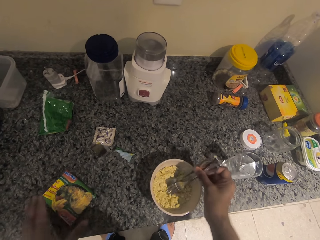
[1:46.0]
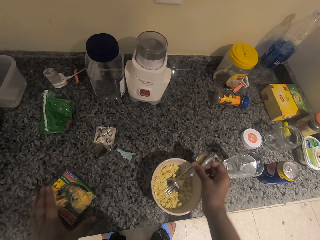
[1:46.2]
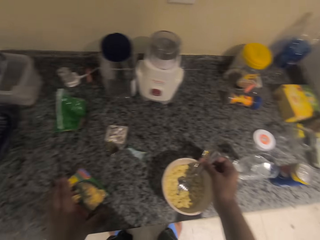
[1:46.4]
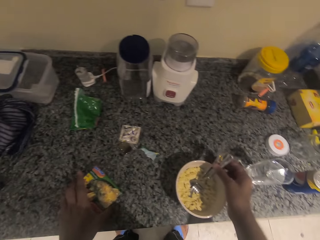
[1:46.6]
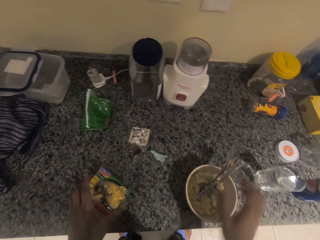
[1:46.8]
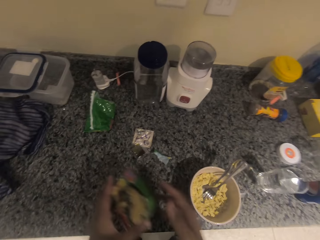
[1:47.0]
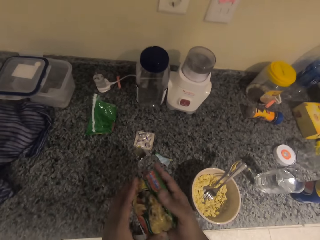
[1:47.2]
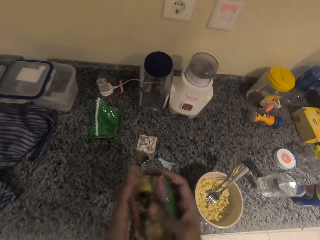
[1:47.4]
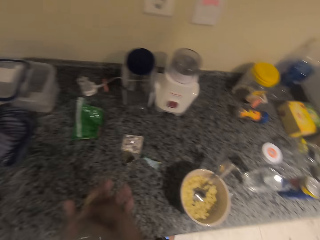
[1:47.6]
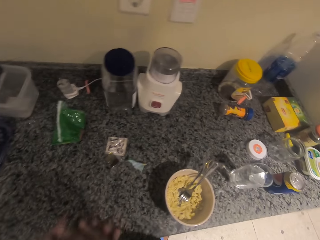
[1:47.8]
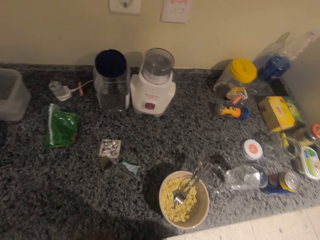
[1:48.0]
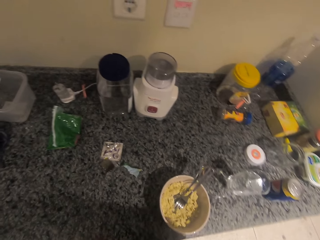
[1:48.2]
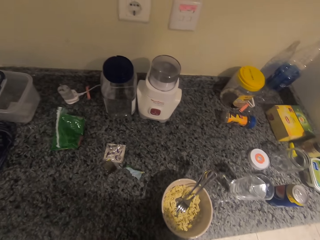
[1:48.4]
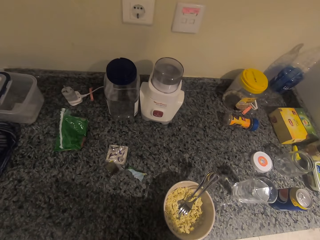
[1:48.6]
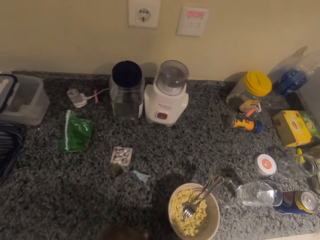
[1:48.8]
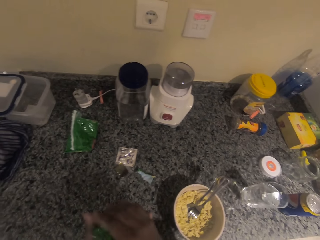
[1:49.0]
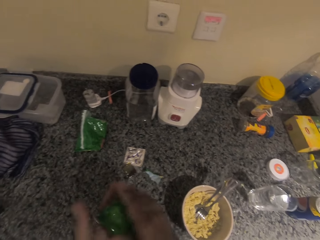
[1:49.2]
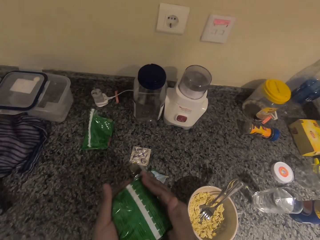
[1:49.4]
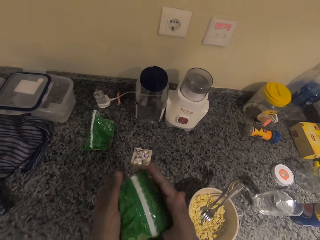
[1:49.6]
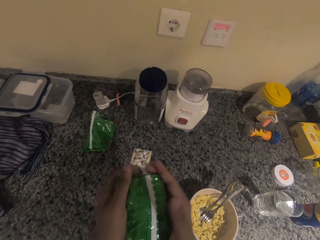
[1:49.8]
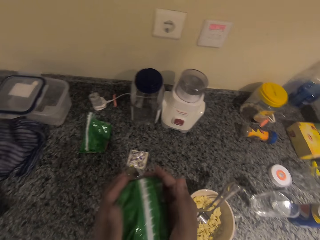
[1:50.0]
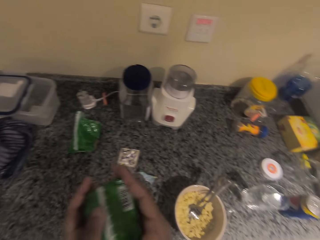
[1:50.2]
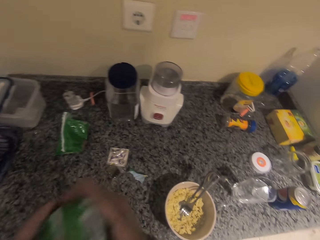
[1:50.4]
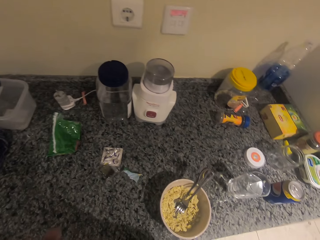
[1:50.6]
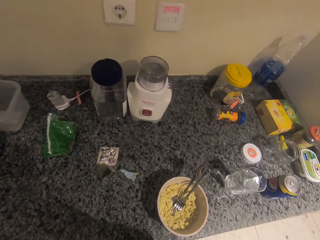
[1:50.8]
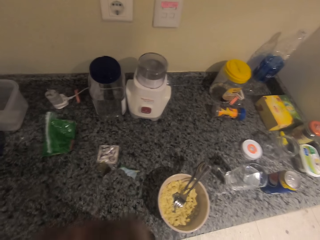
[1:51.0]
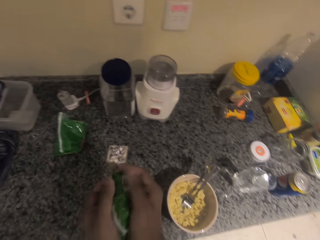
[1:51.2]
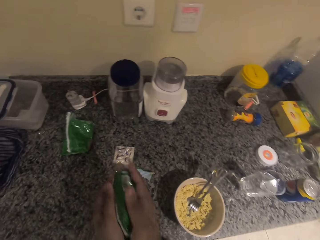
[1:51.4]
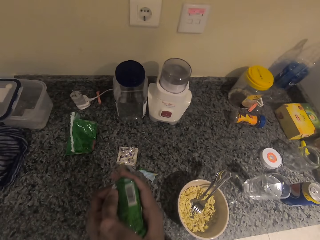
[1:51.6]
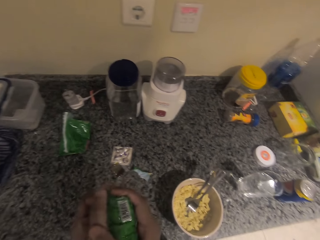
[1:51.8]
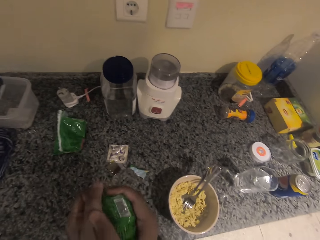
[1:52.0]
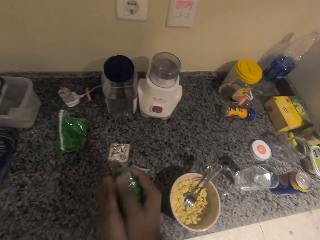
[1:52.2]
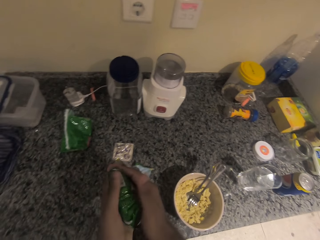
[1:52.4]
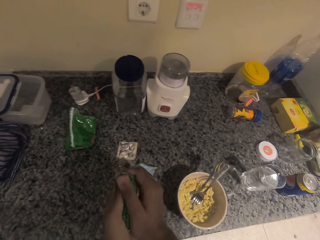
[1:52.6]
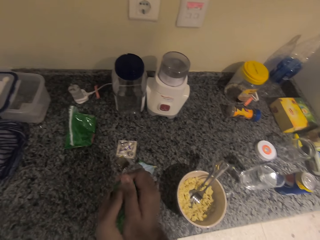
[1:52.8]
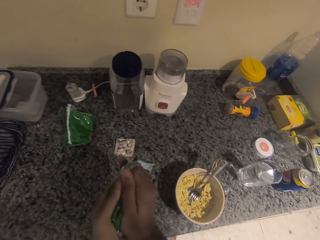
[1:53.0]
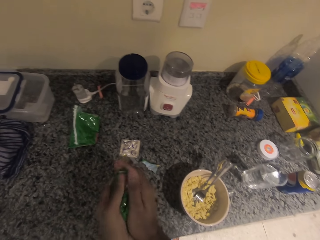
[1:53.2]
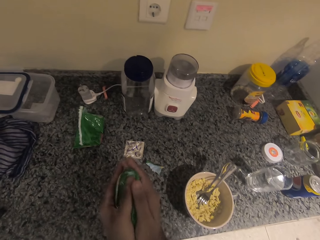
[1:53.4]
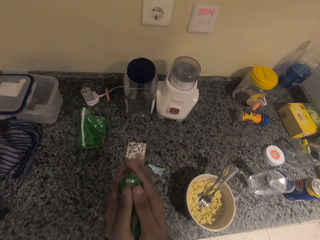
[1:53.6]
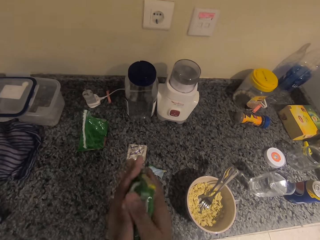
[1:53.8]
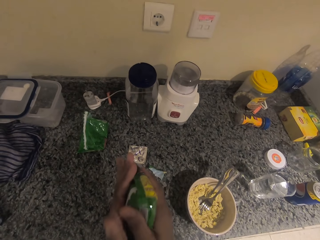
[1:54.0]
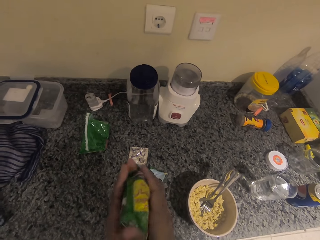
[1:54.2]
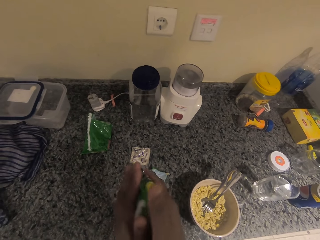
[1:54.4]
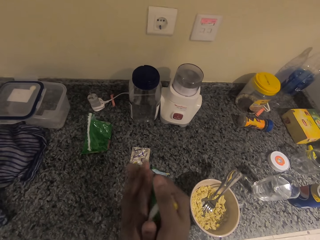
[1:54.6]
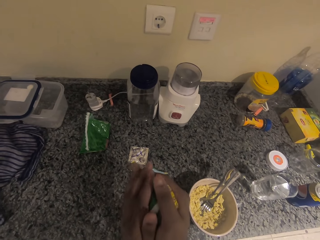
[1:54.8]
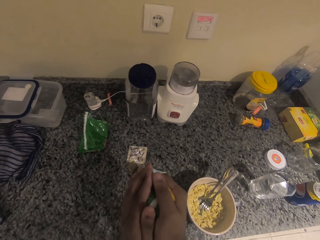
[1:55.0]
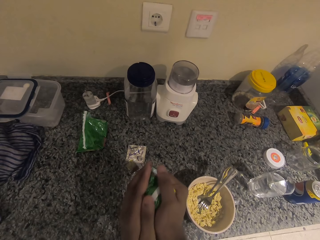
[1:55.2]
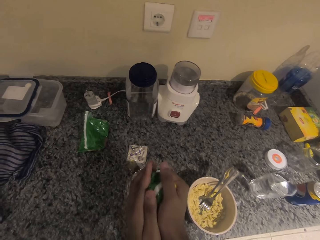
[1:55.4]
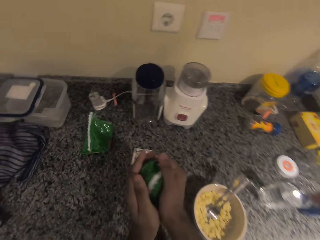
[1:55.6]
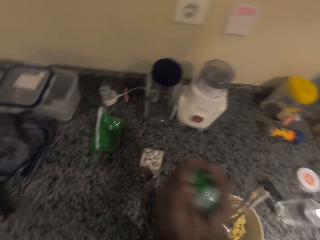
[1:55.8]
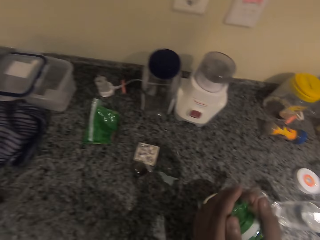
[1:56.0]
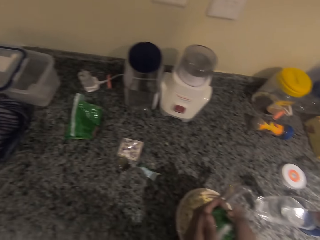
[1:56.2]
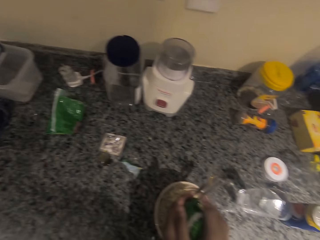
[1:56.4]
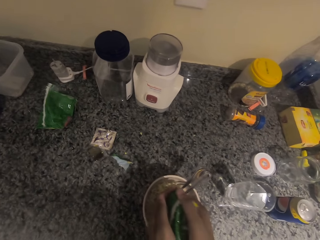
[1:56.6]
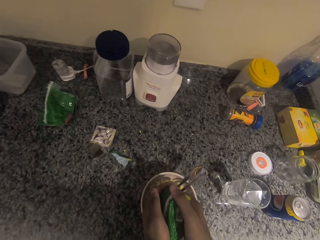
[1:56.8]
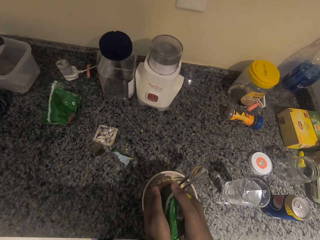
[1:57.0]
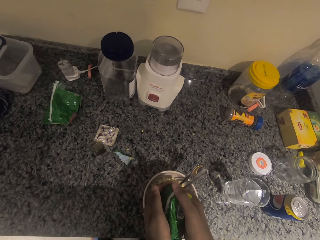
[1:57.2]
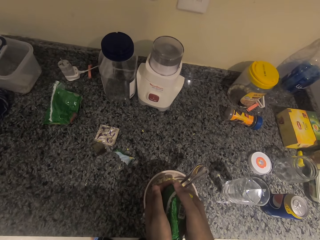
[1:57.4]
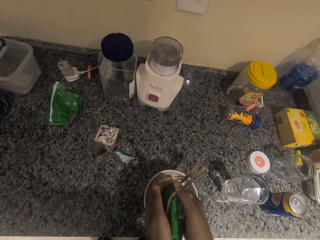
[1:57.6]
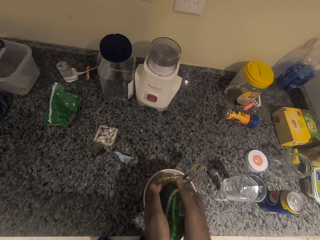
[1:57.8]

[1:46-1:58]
The camera wearer picks the noodle pack from the kitchen counter. They crush the noodle pack.

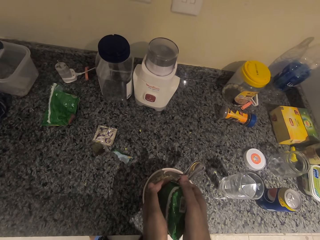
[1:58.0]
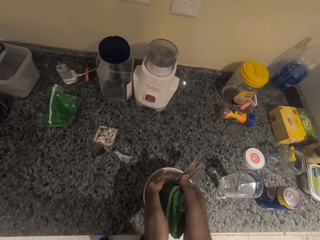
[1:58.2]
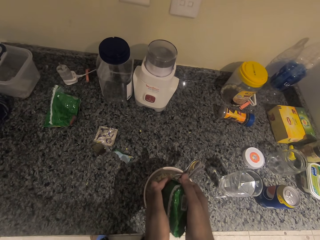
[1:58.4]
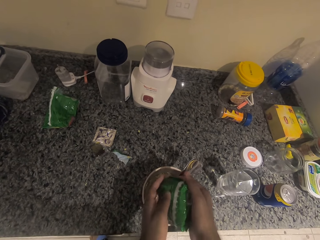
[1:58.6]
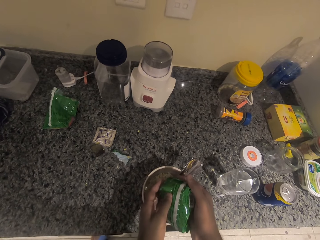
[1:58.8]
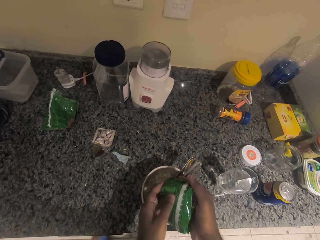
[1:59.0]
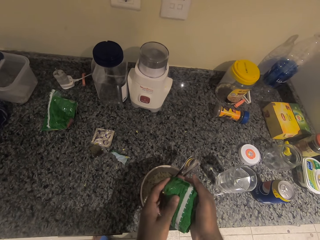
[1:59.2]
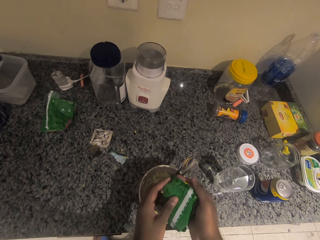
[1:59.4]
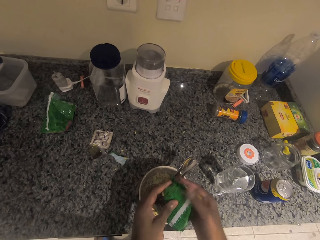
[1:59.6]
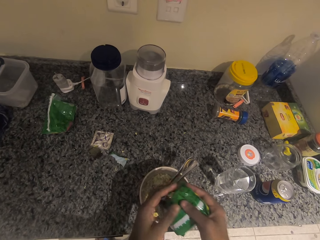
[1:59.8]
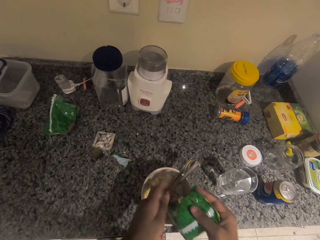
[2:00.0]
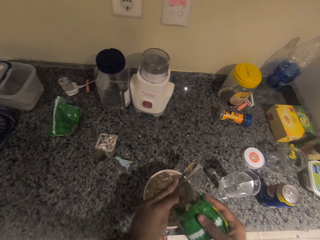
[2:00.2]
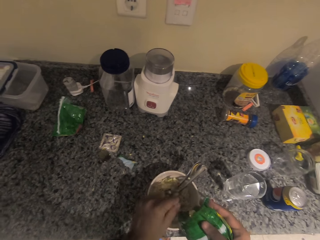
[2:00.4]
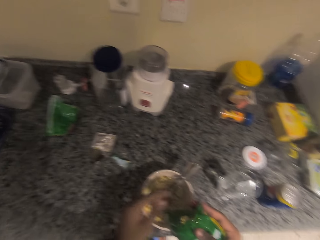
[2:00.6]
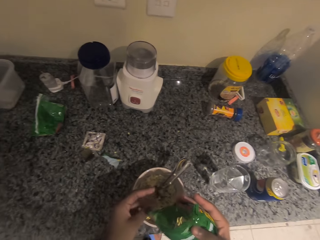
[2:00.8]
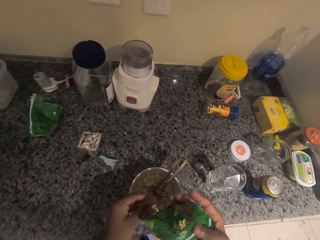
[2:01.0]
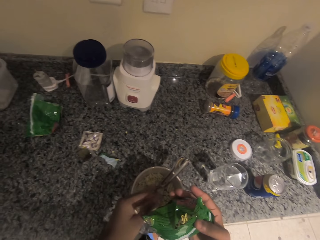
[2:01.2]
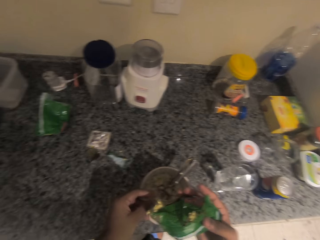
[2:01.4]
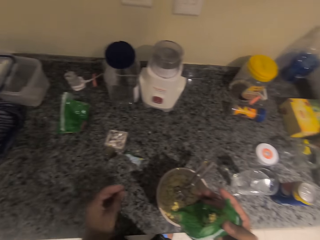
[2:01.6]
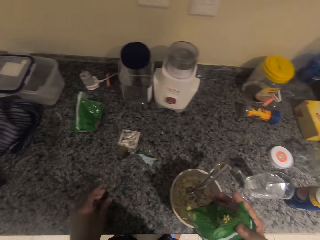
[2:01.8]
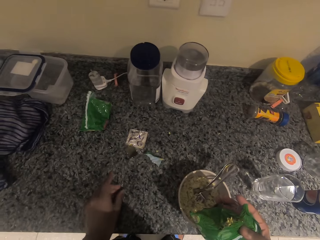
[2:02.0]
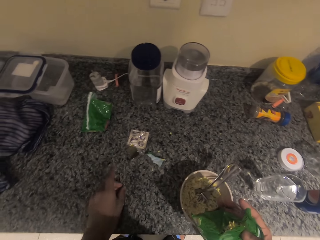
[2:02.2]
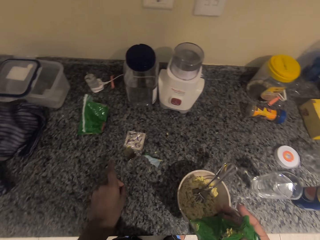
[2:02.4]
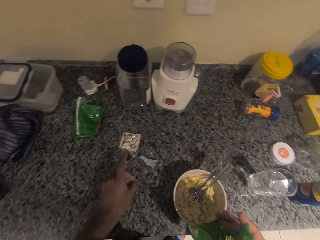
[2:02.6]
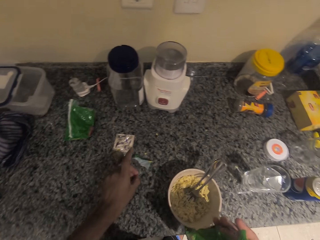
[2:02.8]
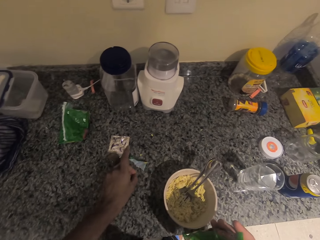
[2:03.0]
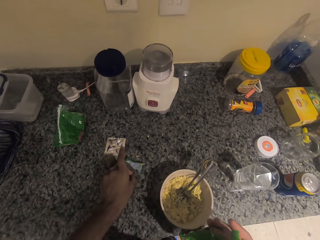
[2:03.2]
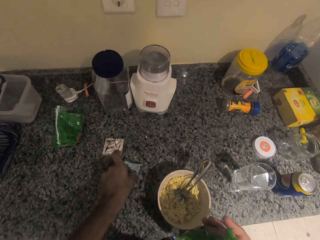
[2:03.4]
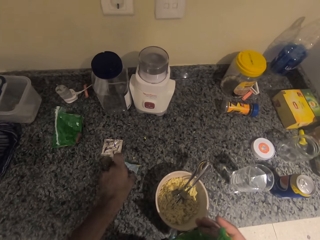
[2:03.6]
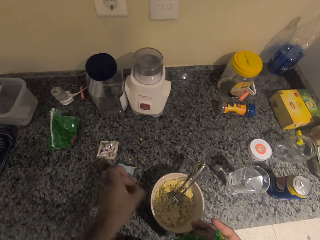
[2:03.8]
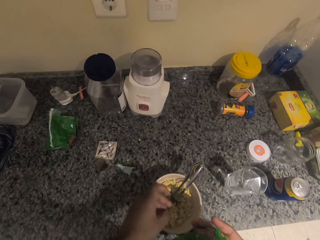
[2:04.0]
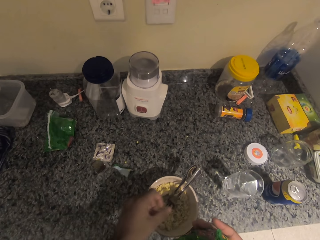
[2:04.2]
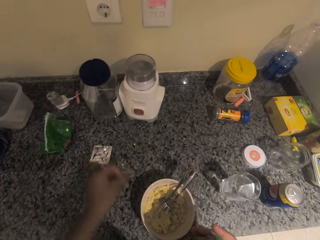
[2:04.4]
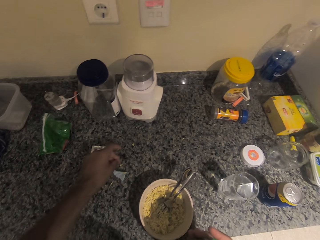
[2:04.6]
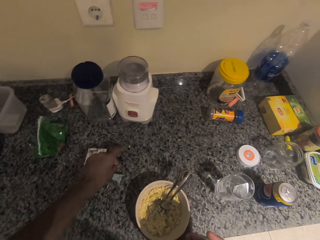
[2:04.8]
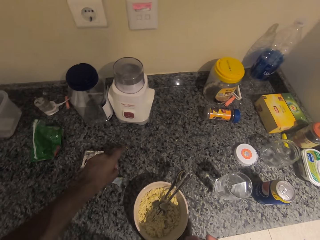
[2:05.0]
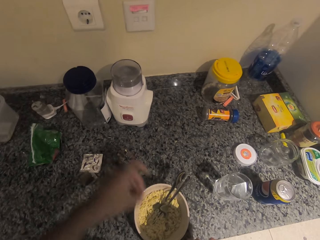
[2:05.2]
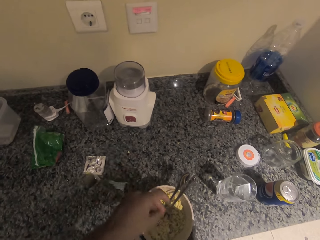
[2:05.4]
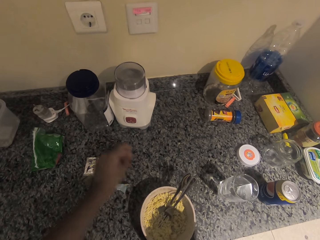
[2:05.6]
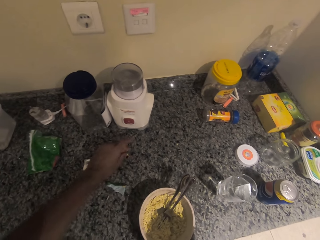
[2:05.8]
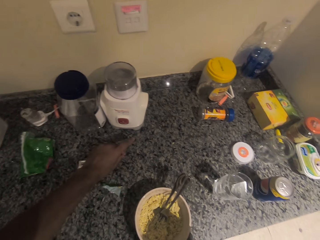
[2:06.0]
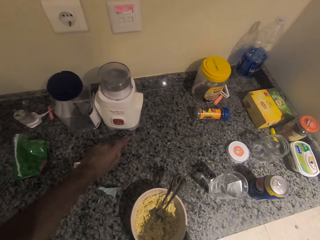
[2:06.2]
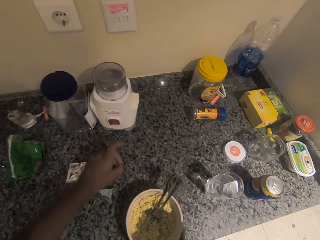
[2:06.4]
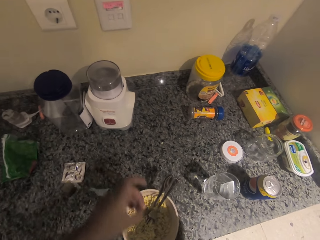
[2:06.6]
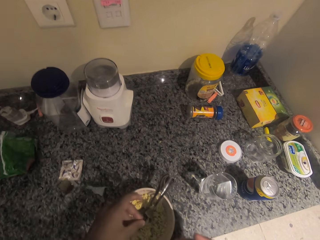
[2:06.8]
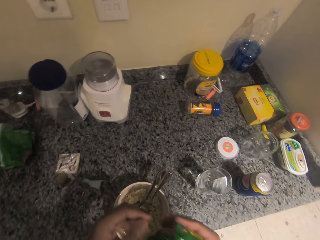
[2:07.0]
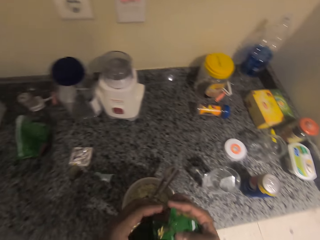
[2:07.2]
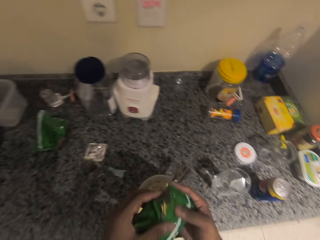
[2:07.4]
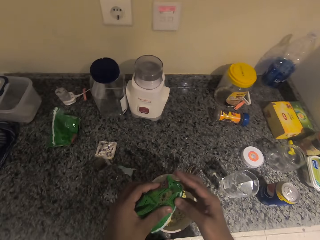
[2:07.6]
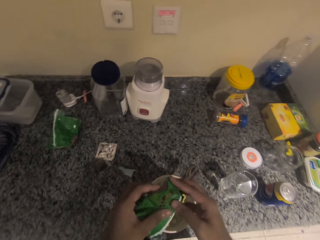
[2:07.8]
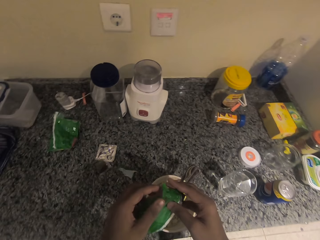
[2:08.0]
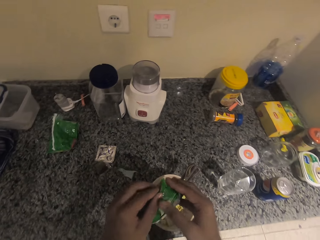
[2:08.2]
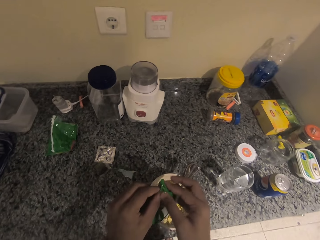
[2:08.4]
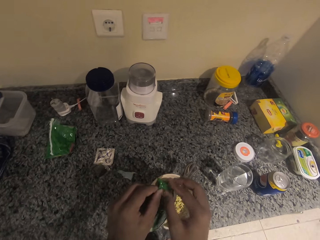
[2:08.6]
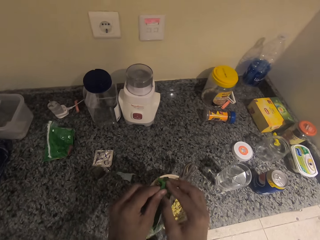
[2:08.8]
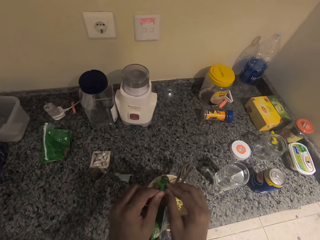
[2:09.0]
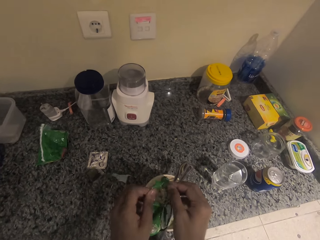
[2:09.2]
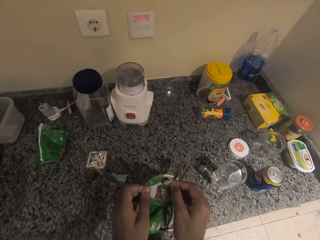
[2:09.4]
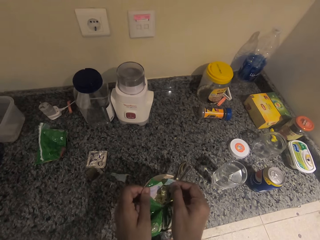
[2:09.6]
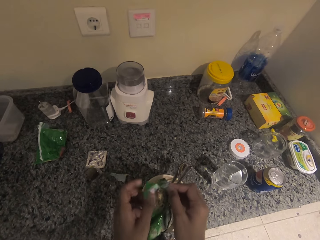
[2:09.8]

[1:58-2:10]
The camera wearer picks the noodles from the table.
